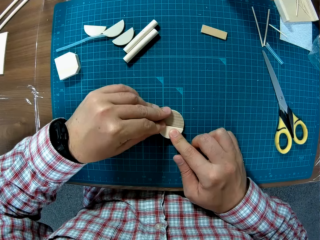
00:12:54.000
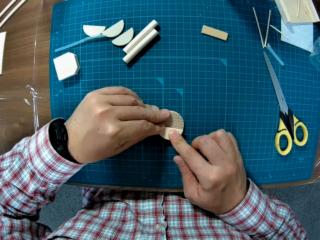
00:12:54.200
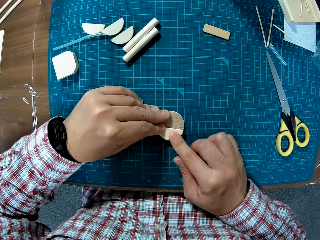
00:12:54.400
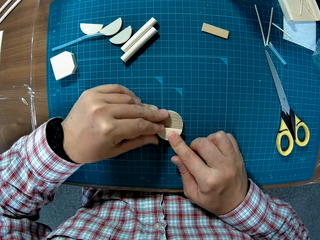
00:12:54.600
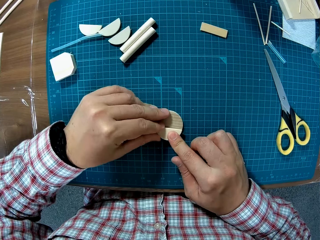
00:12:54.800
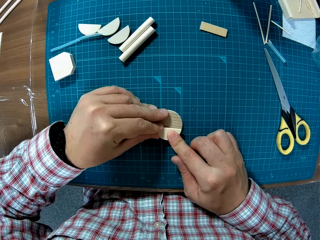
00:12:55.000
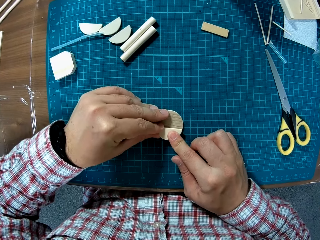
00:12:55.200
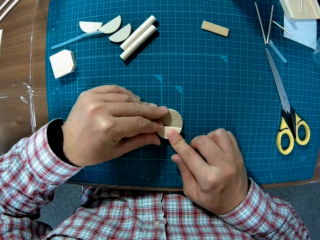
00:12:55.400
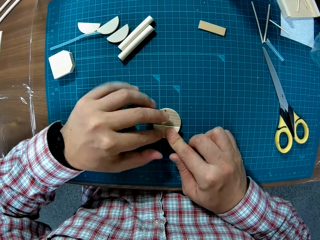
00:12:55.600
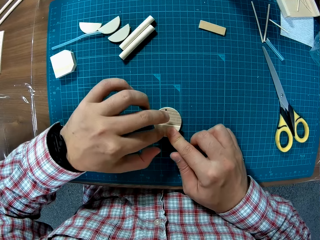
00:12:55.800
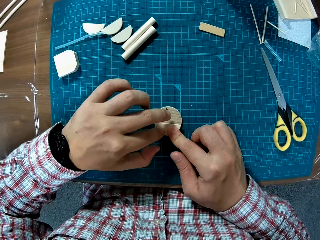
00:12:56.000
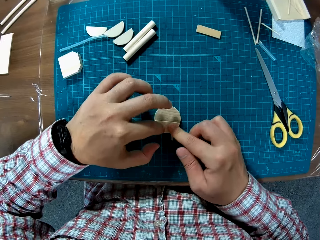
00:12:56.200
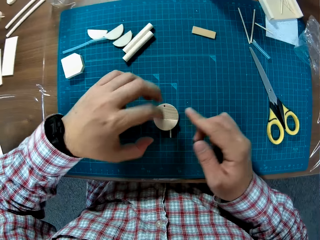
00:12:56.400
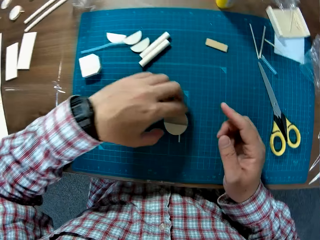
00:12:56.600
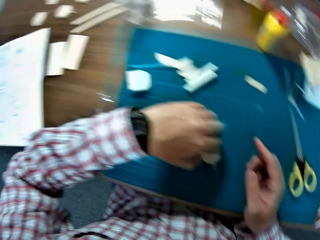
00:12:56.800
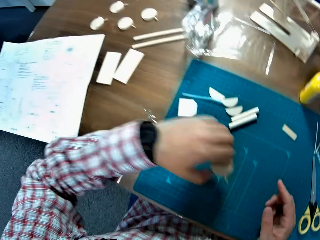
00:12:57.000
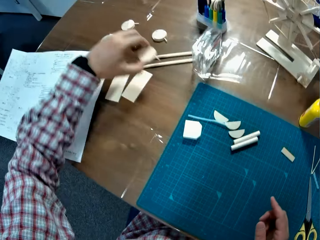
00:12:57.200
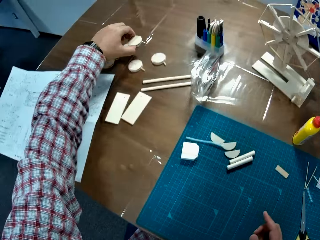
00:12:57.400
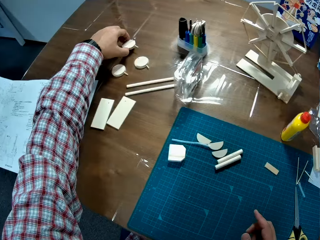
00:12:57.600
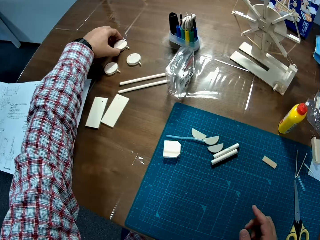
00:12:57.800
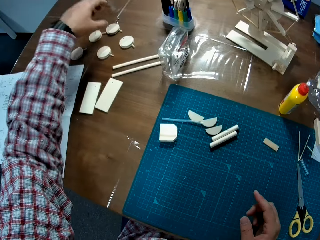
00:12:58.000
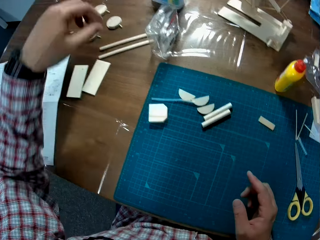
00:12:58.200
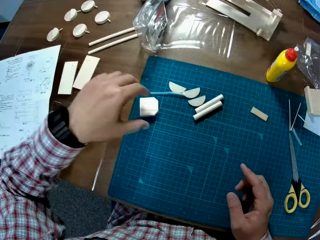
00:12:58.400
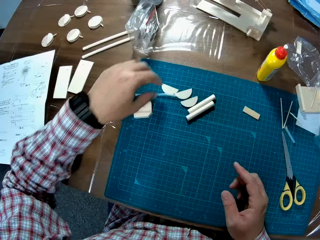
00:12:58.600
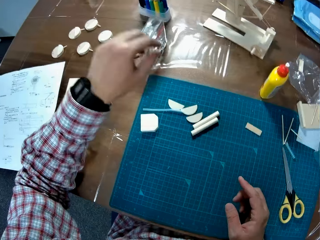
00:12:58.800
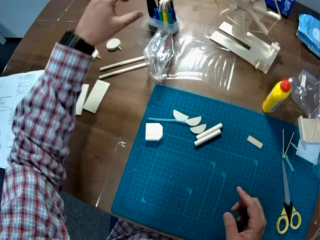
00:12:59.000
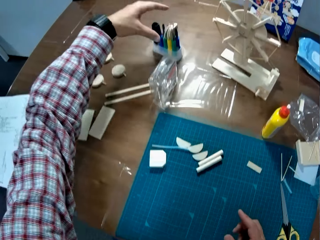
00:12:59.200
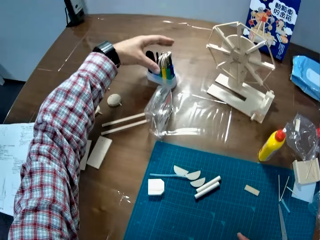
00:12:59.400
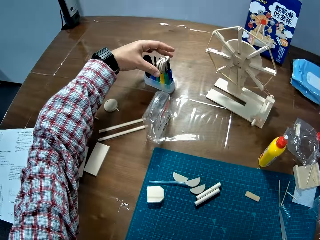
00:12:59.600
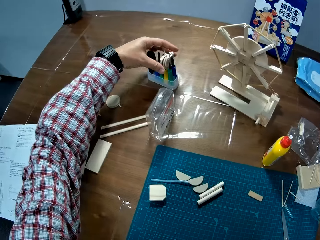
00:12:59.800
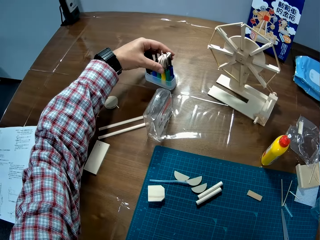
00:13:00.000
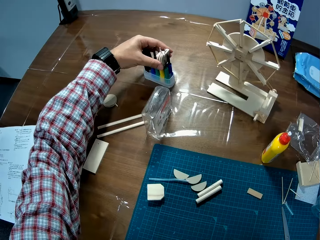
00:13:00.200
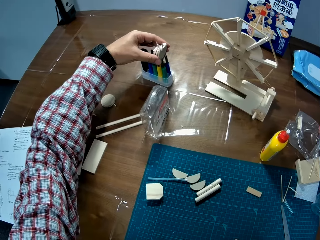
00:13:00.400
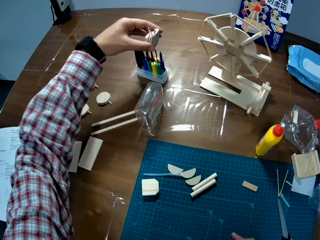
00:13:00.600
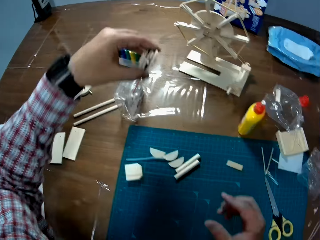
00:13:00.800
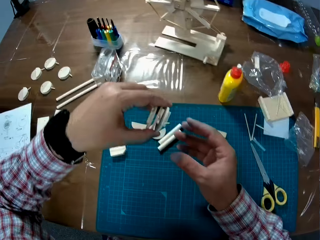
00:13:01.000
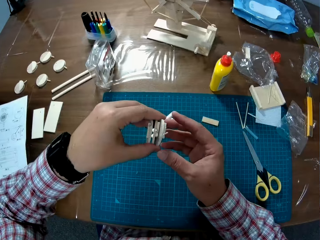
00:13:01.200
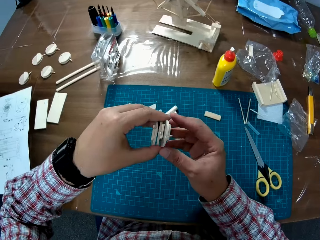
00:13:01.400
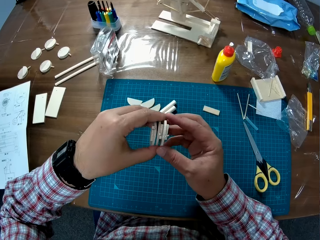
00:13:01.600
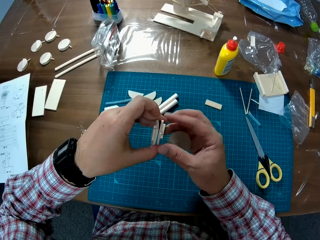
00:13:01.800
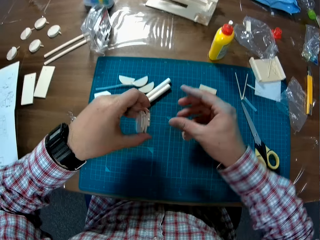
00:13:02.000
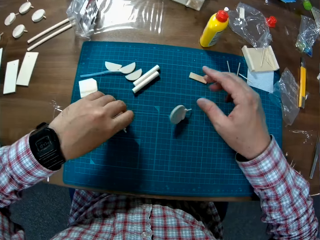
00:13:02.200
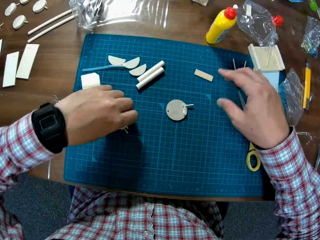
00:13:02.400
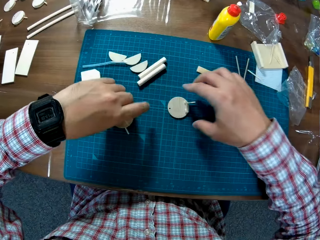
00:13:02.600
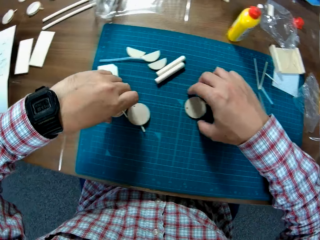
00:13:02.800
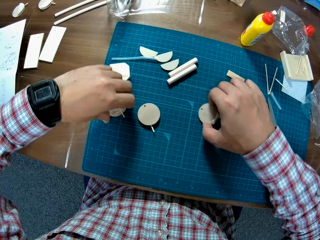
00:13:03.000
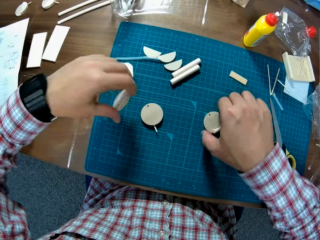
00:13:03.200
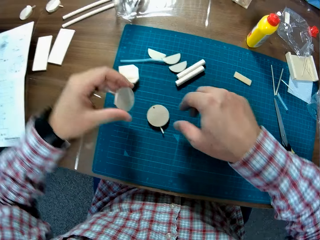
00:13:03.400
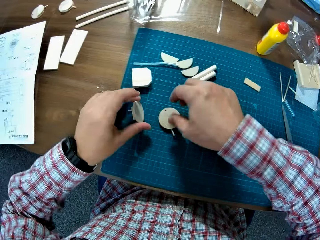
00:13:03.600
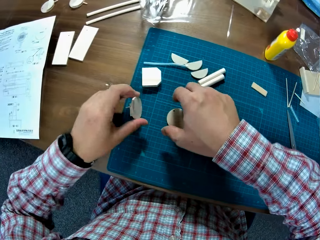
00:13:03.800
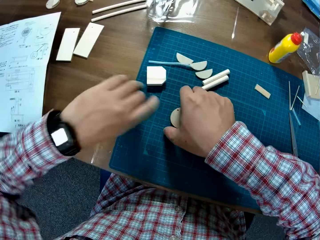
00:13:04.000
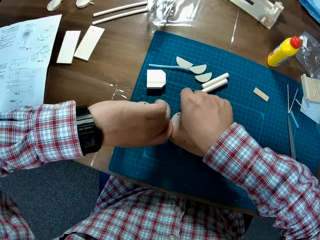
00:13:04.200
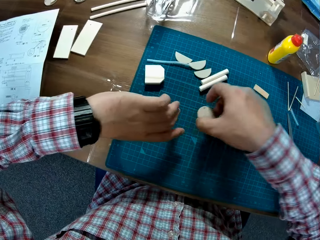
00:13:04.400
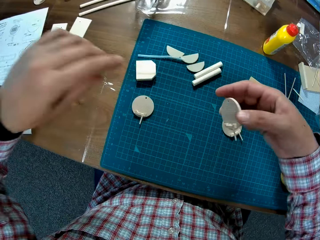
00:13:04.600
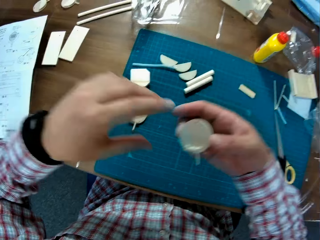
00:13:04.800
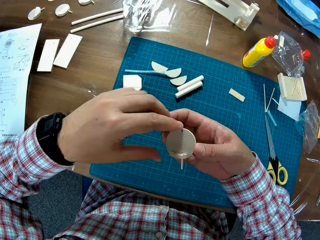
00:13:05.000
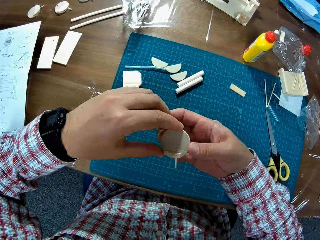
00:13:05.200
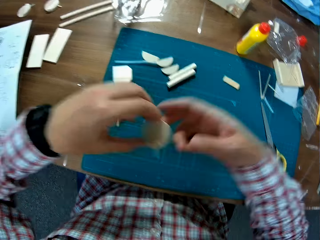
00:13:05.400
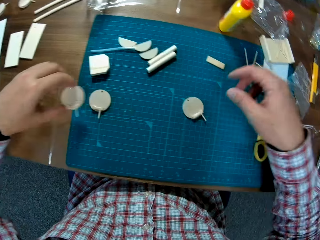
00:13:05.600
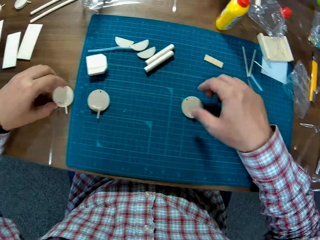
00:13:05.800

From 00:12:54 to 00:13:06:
The camera wearer picks up the joined wood on the table and drops the joined wood on another side of the table. They pick up three woods between the pack of screwdrivers and drop the three woods on the table. They pick up the wood on the table.

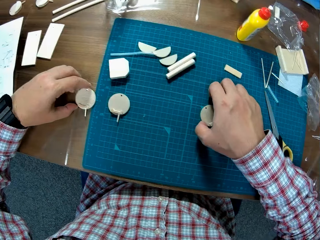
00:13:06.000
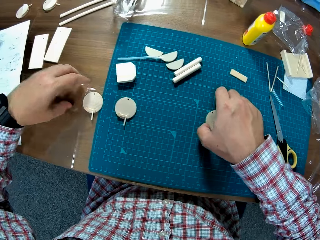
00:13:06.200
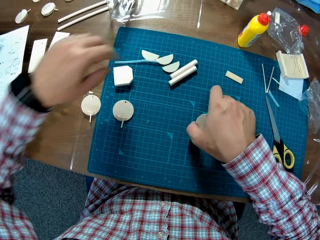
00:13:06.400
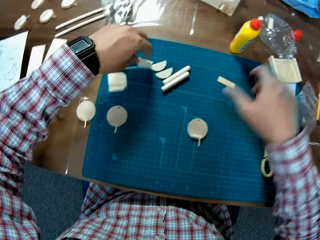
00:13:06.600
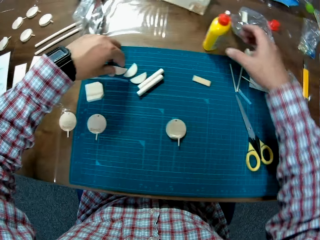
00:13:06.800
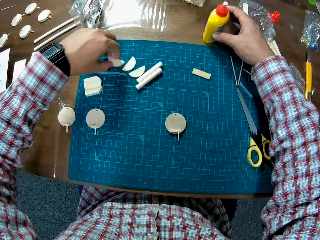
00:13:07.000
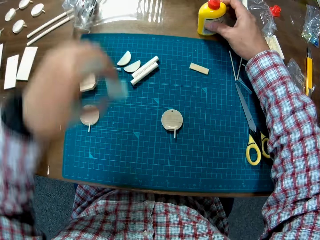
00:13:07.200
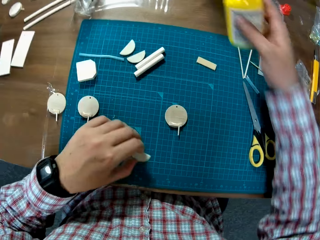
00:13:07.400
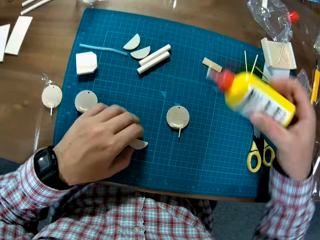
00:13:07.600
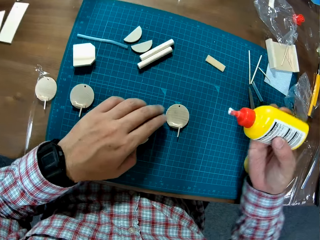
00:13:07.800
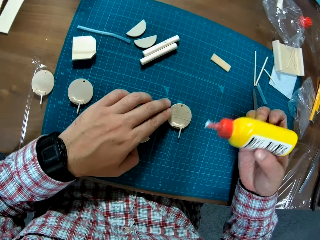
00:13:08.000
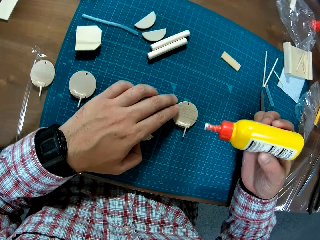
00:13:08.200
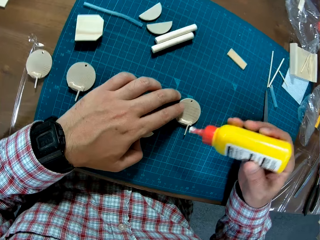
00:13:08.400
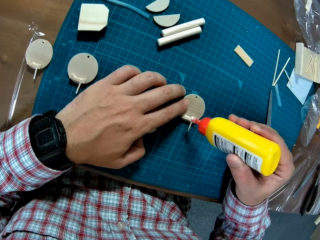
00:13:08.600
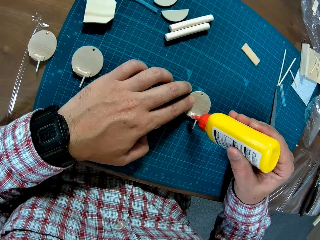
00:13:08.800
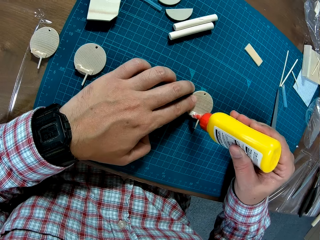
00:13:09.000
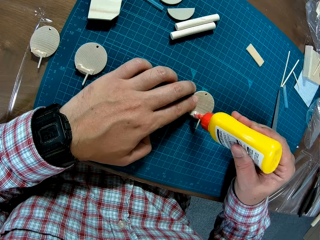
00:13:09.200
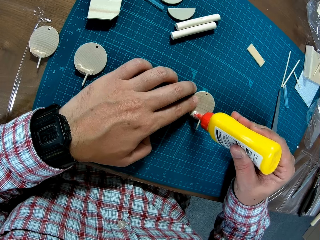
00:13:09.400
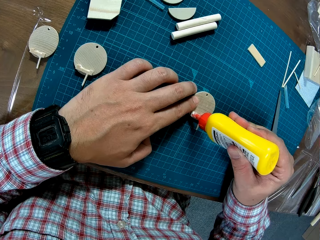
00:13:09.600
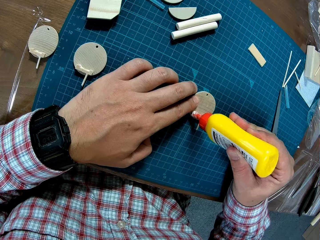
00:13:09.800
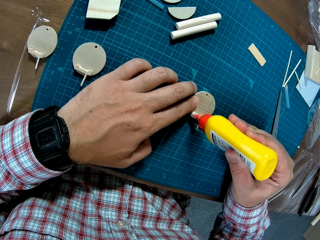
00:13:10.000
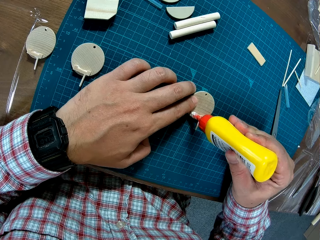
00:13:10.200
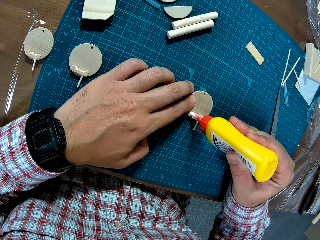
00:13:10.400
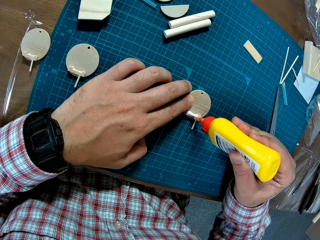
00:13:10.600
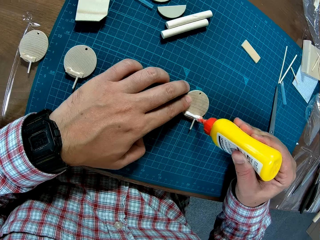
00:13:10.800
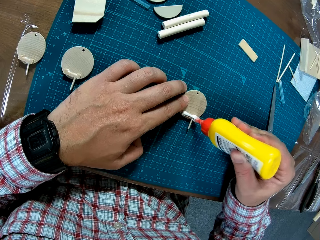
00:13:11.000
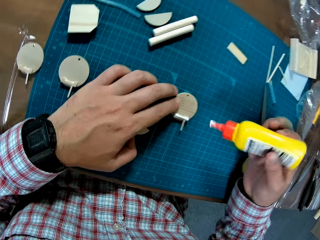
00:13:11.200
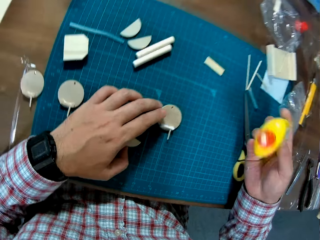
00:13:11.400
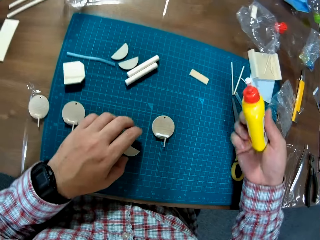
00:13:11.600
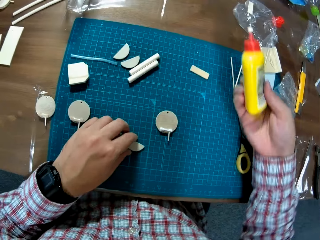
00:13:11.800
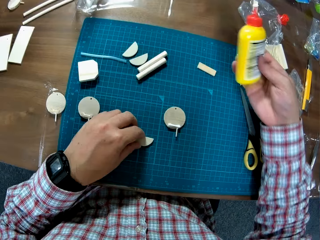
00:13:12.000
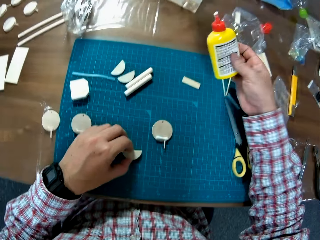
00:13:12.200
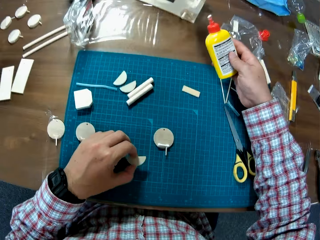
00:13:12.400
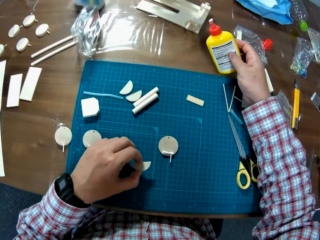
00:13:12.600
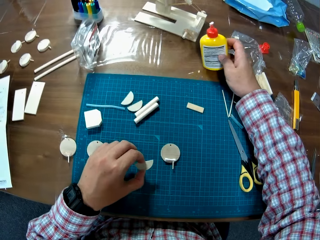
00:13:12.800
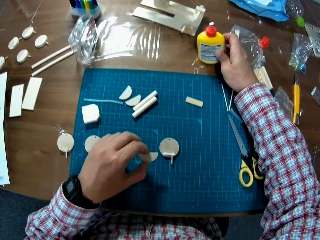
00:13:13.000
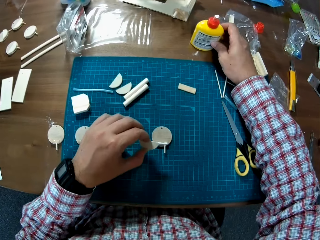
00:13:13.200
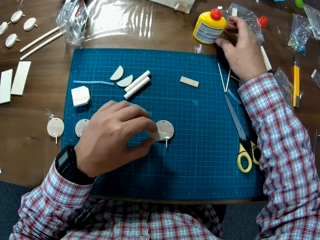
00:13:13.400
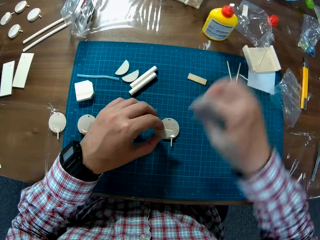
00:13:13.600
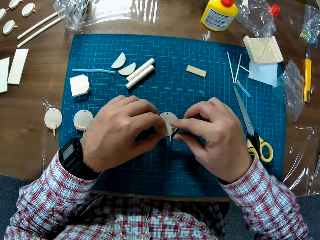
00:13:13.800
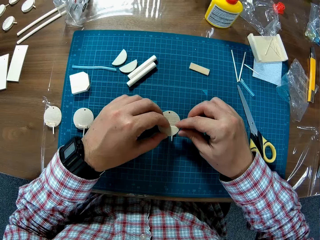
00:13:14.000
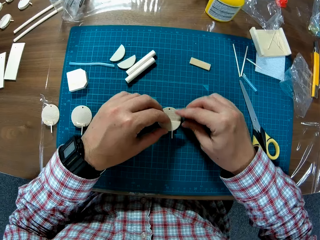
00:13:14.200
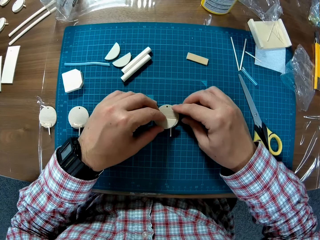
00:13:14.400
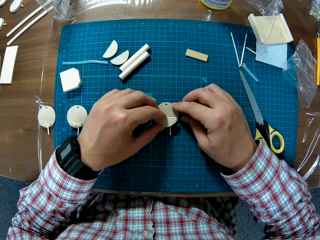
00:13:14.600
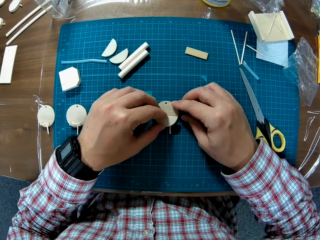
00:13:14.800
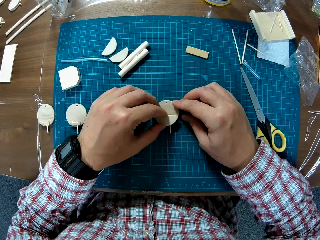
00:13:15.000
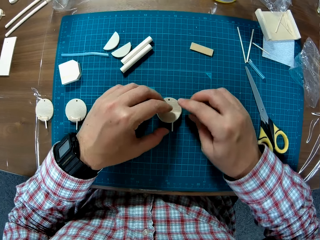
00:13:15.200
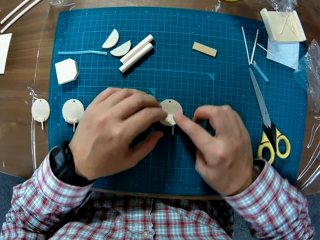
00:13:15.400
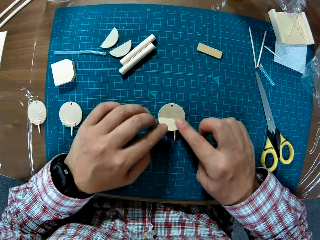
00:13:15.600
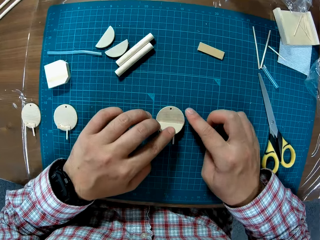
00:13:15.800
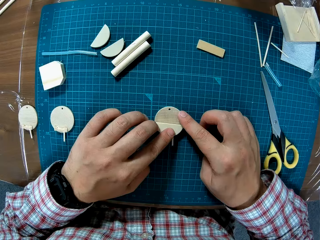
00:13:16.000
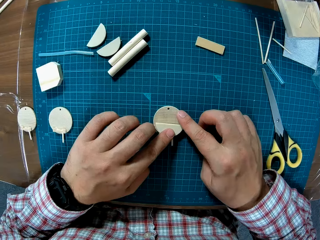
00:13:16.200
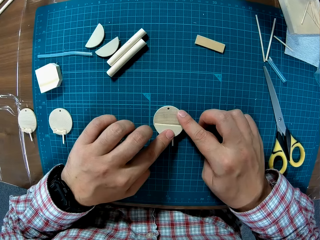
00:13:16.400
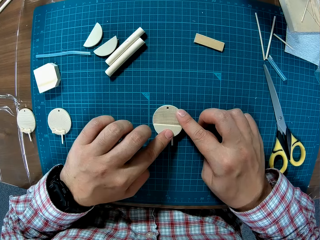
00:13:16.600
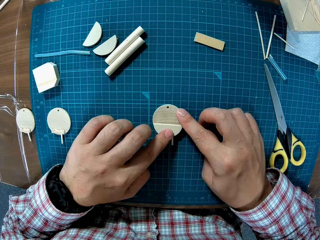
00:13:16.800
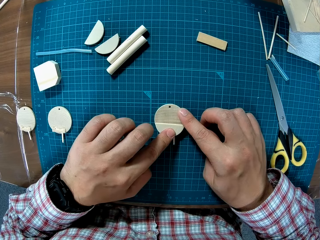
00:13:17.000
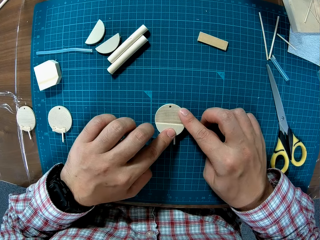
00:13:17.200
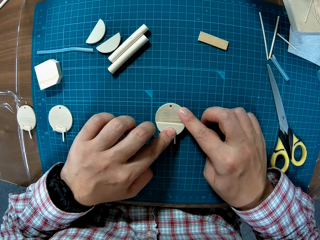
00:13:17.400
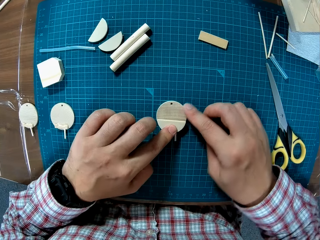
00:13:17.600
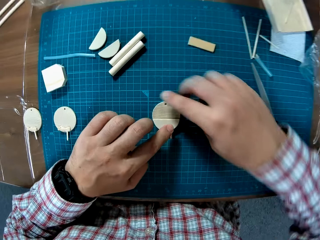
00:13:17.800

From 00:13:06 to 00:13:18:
The camera wearer drops the wood on the table. He picks up a semi circular wood on the table. He picks up the glue bottle from the table. He puts the wooden craft on the cutting mat. He applies glue to the wood on the table. He picks up the wooden craft from the cutting mat. He puts the glue bottle on the table. He joins the semi circular wood in his hand with the wood on the table.
